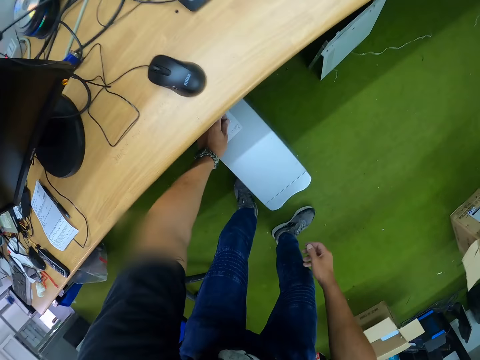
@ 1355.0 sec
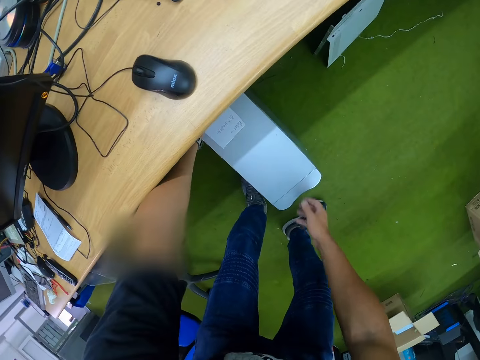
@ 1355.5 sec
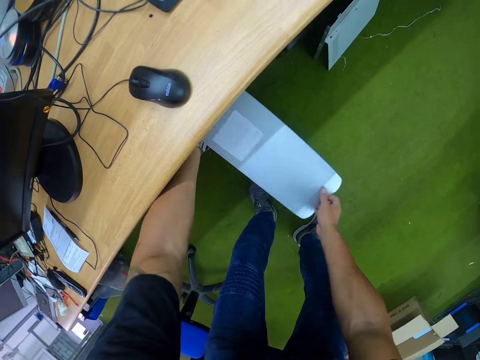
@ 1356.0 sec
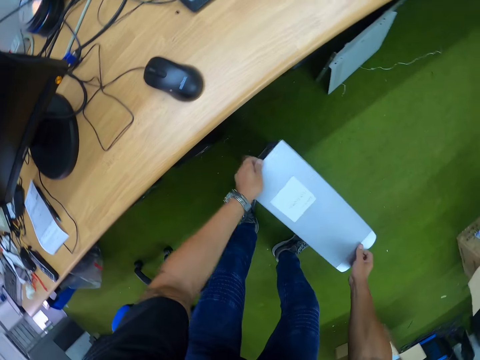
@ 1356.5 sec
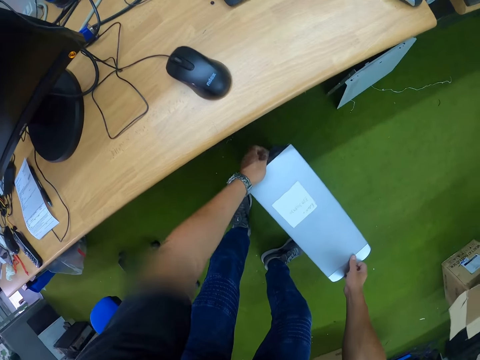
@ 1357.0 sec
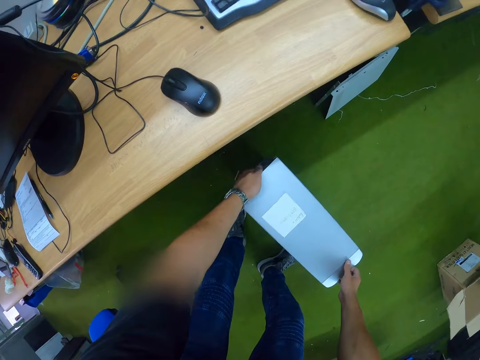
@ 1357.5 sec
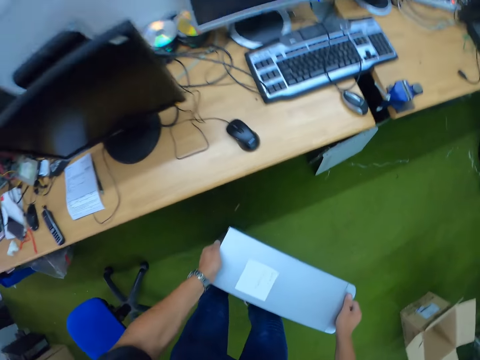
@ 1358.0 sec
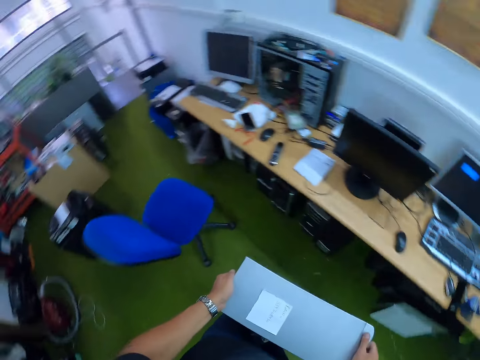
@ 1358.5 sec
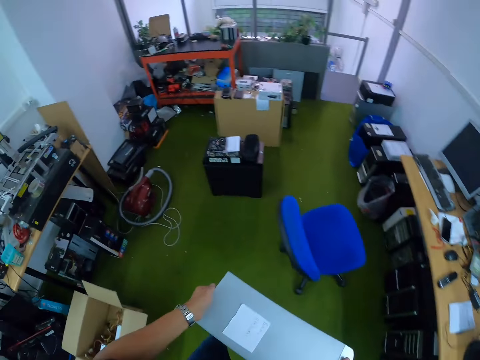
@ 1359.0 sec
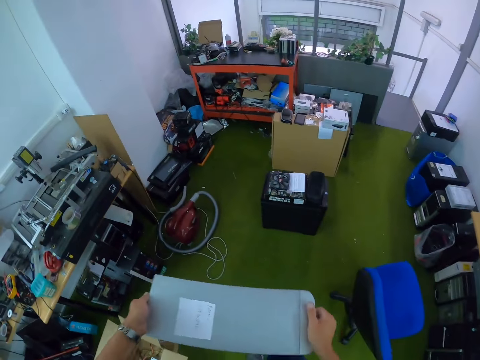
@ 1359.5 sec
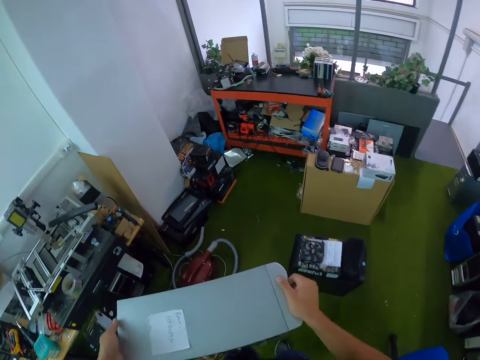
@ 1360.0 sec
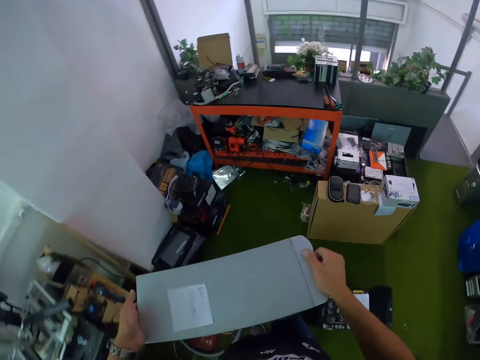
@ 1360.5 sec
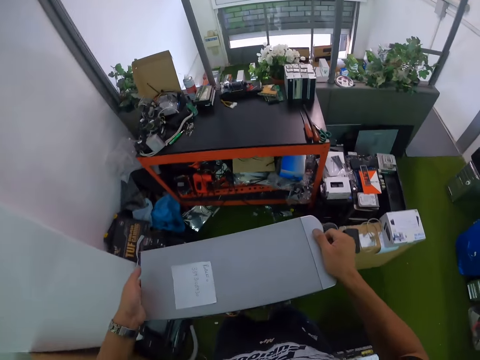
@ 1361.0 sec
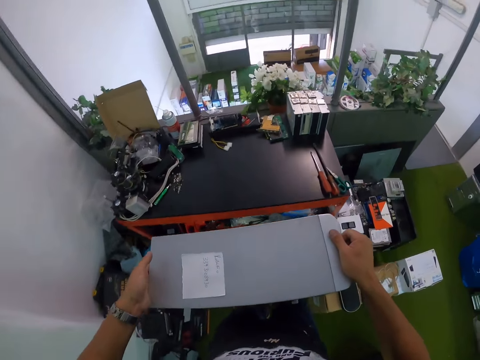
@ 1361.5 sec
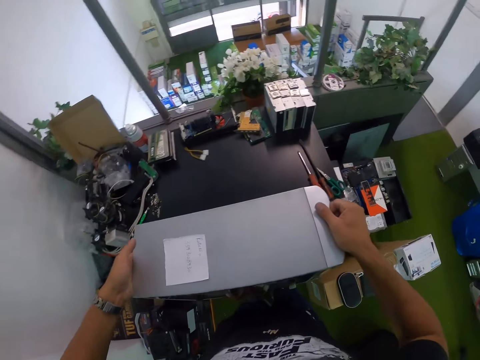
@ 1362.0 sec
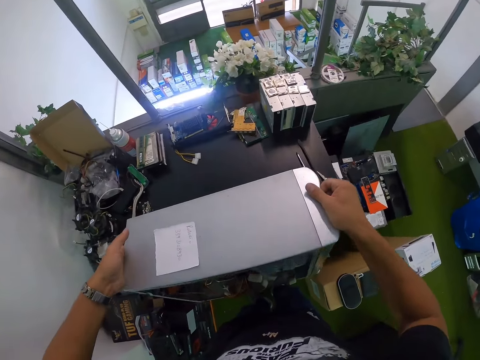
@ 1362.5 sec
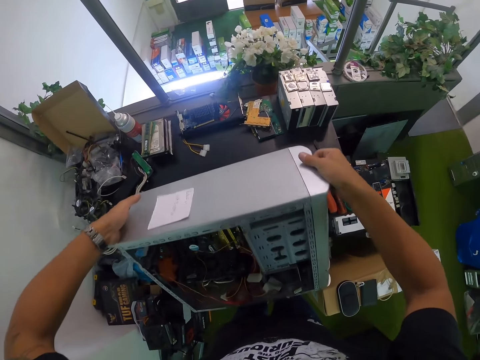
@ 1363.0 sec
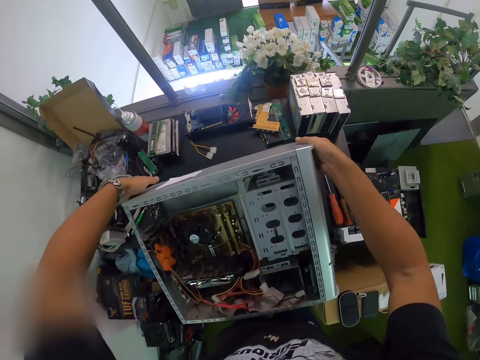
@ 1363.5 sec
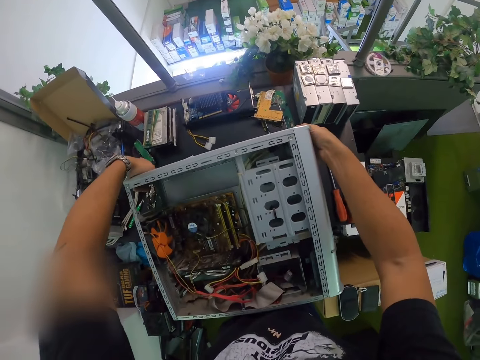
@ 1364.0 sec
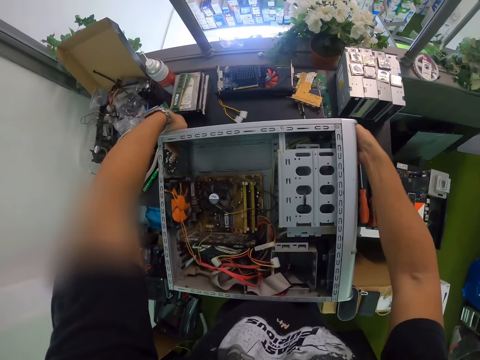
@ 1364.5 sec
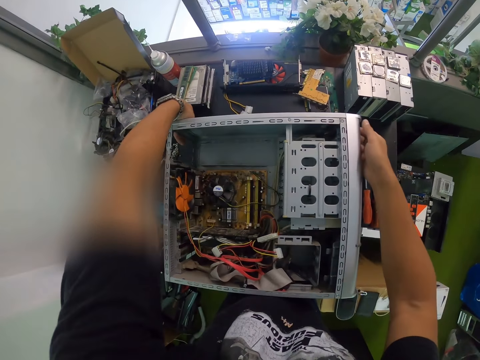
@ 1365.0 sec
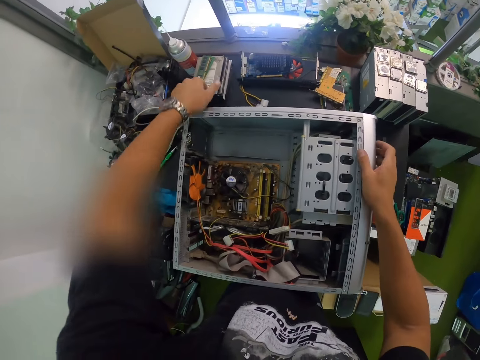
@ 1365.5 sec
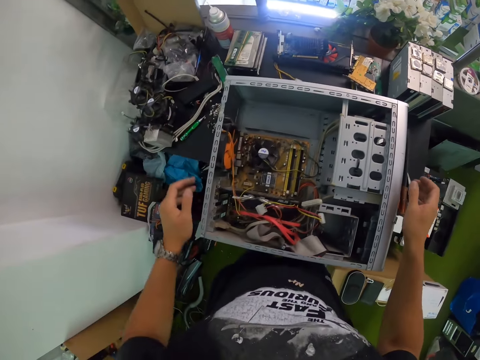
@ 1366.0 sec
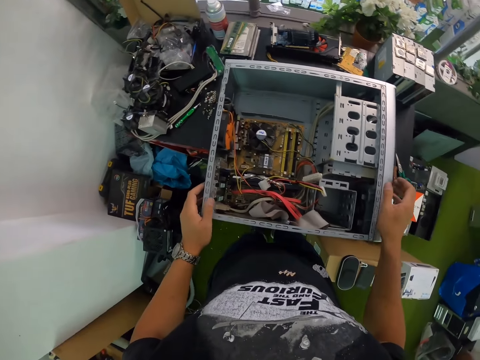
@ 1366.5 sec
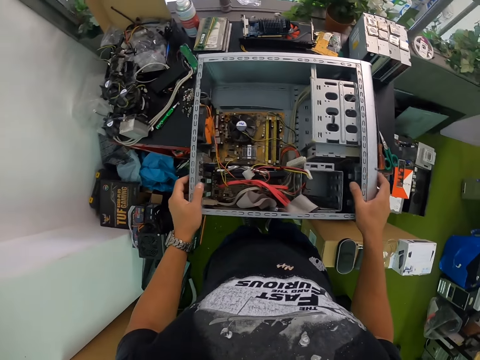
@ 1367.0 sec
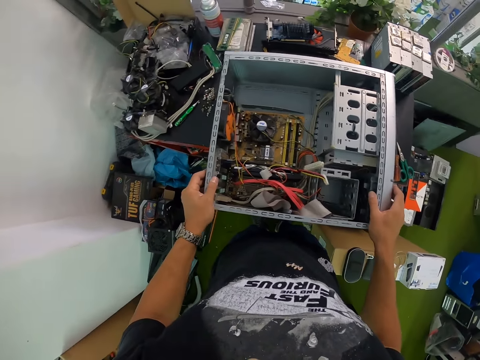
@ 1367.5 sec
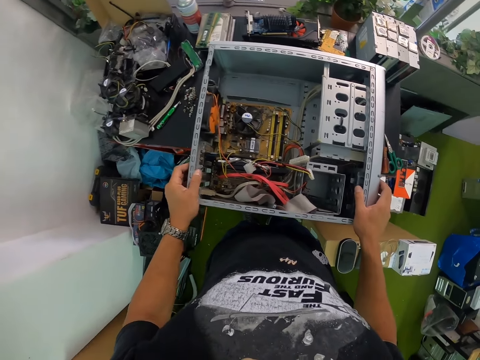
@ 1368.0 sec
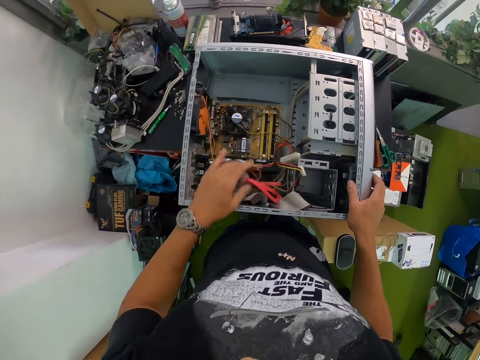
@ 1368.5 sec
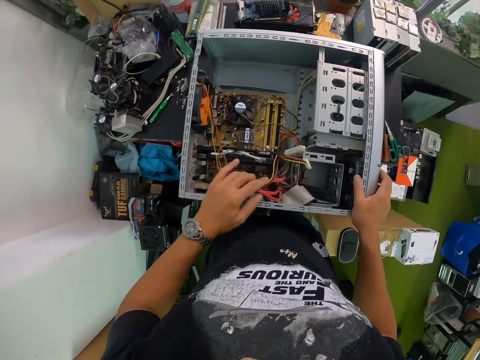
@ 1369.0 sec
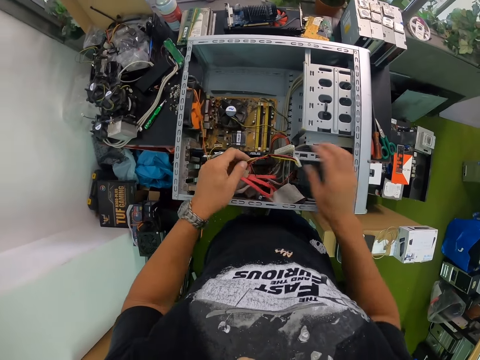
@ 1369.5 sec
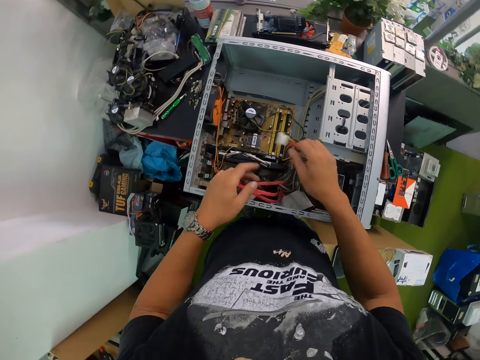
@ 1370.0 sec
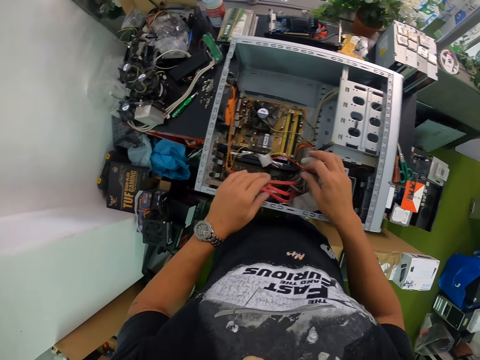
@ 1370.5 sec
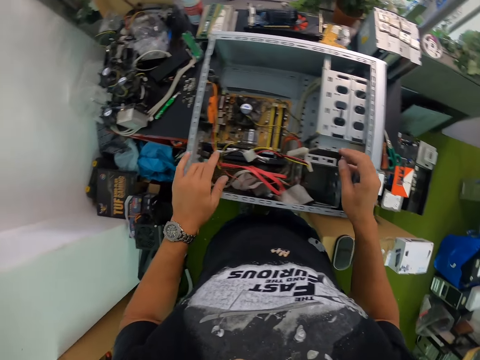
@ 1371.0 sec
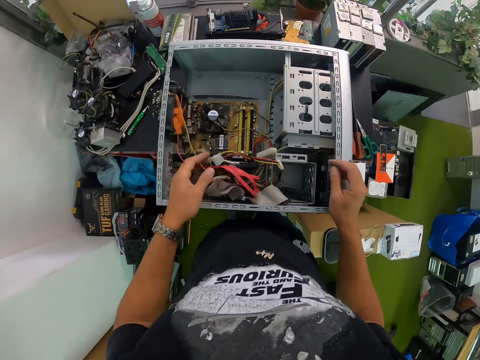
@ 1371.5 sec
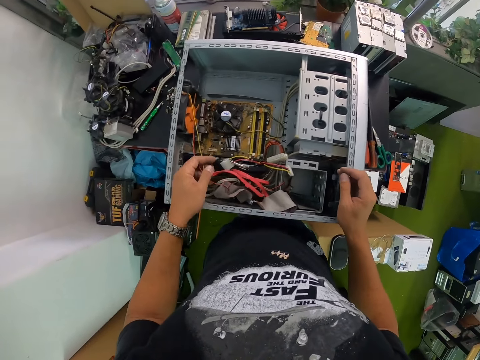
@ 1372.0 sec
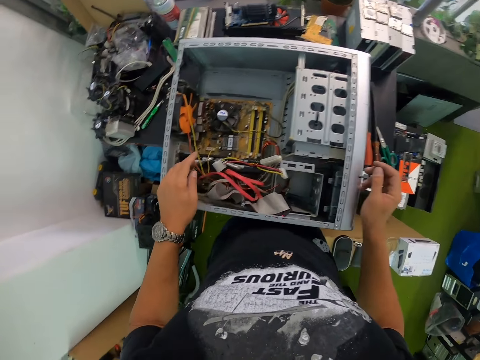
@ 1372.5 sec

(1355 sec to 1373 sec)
The camera wearer picks up the white CPU under the desk with both hands. He drops the white CPU on the floor with both hands. He picks up the white CPU from the floor with both hands. He walks across the room. He drops the white CPU on the table with both hands. He holds the central processing unit with both his hands. He holds the cables in the central processing unit with his left hand. He holds the cables in the central processing unit with both his hands. He holds the cables in the central processing unit with his left hand.

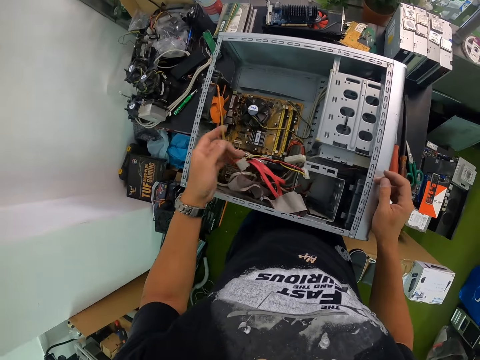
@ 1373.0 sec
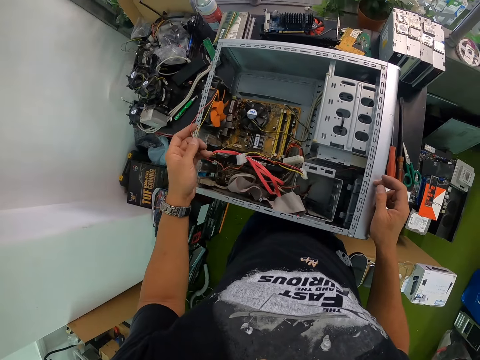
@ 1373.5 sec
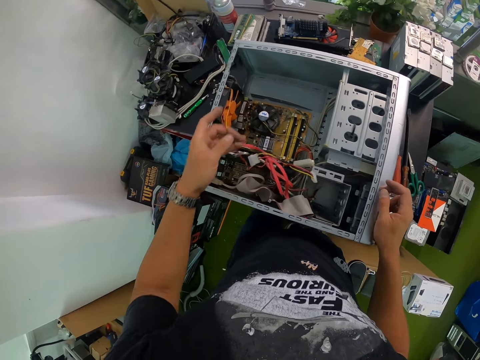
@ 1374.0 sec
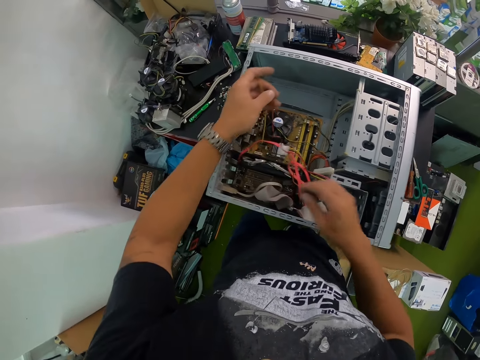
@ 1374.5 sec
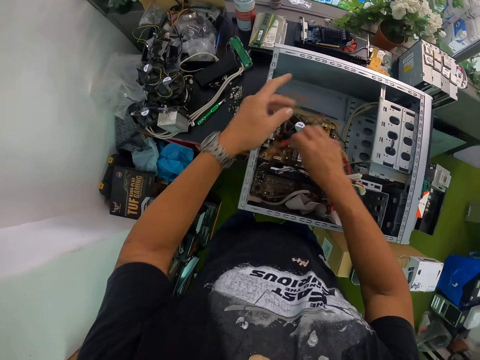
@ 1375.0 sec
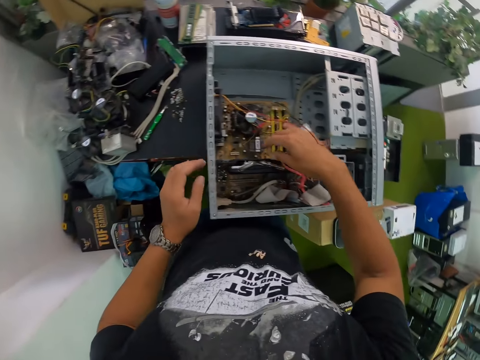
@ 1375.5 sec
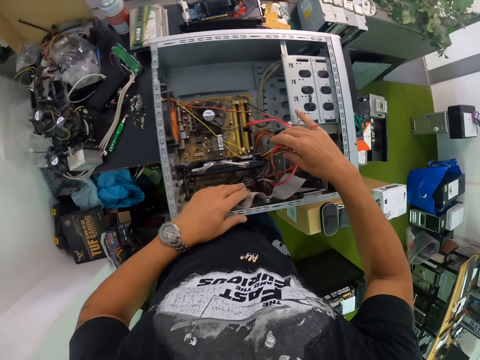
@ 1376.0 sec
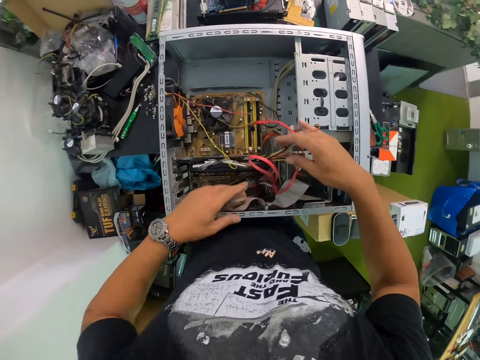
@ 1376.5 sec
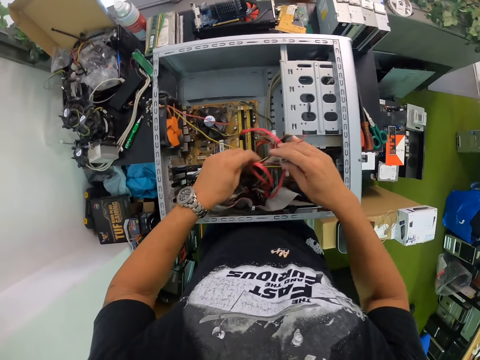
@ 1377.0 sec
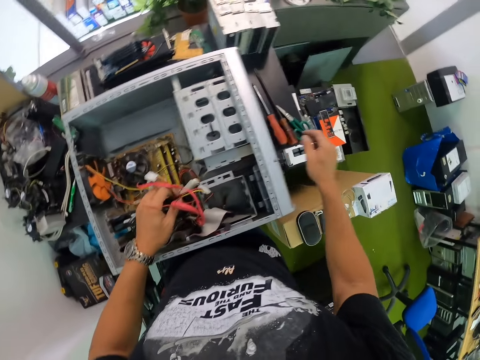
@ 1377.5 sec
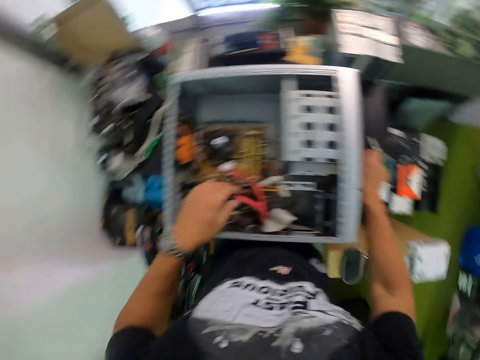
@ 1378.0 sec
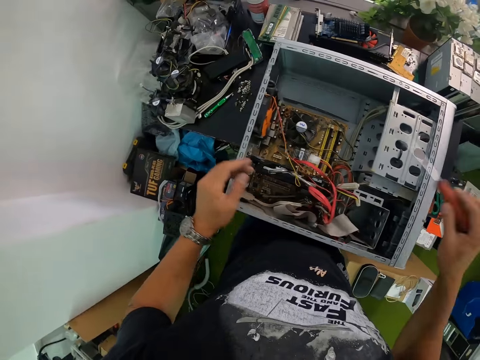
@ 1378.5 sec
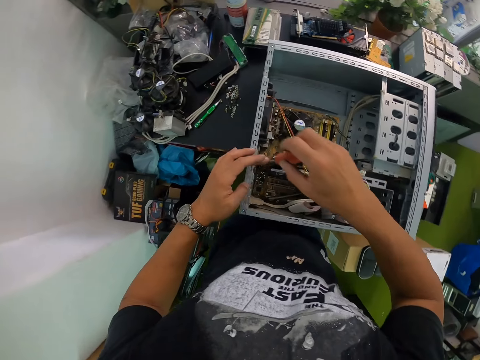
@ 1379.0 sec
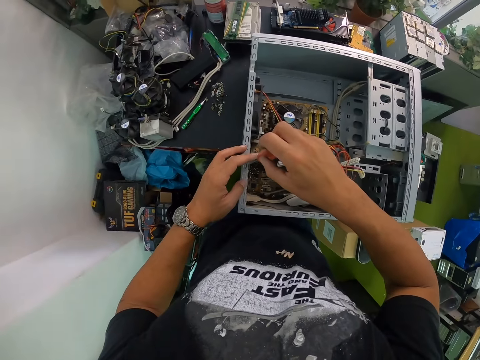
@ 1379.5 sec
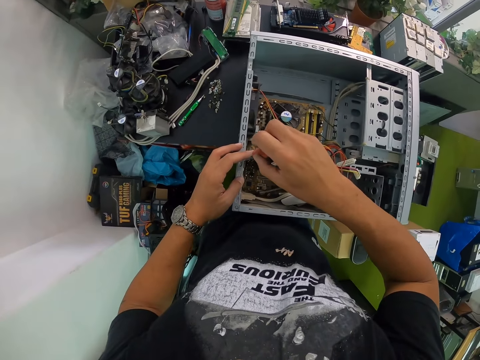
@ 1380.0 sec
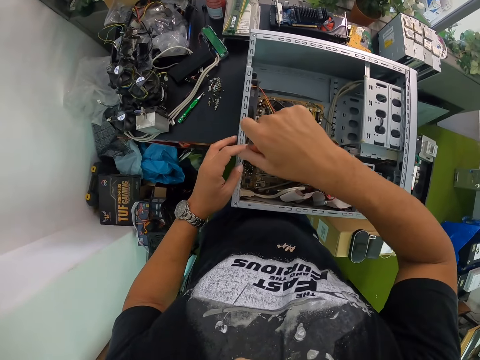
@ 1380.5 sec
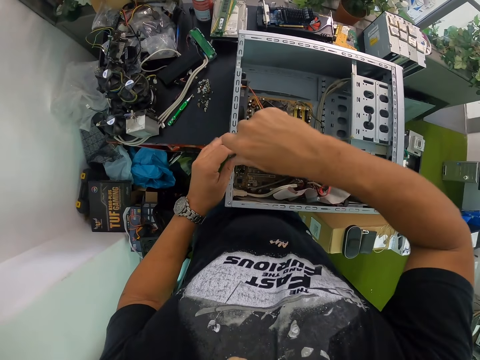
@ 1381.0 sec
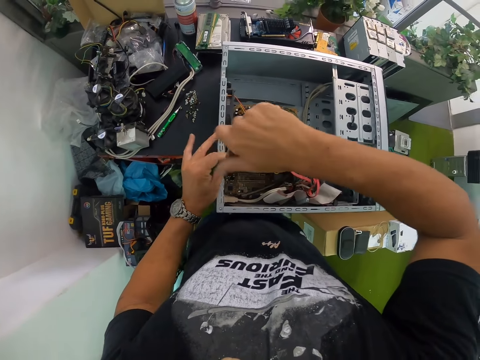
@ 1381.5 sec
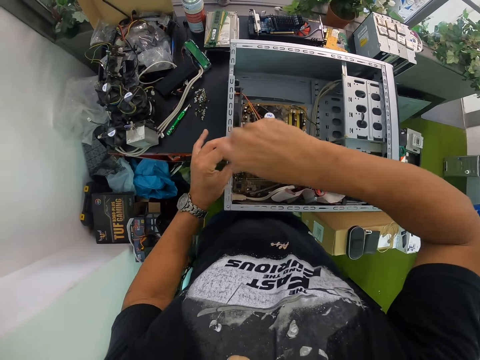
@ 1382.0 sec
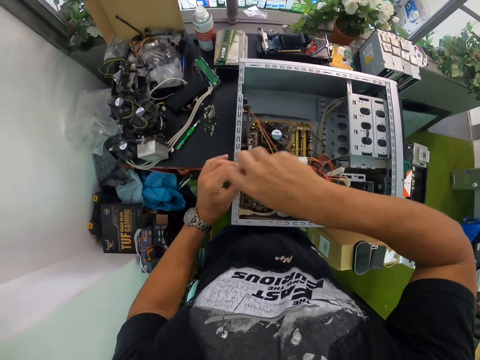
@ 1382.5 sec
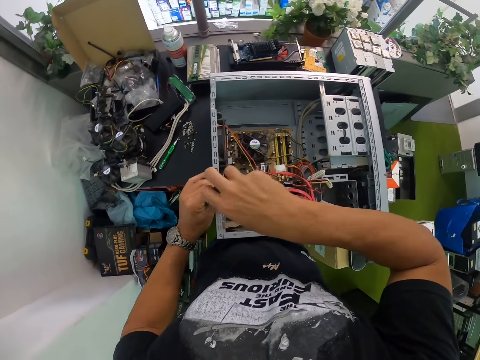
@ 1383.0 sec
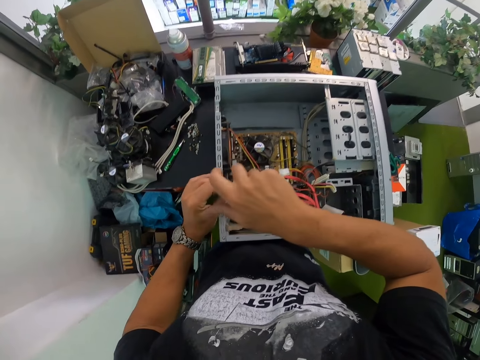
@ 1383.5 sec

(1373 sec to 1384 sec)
The camera wearer holds the cables in the central processing unit with both his hands. He picks up a screwdriver from the table with both hands. He loosens a screw inside the CPU with the screwdriver in his right hand.
